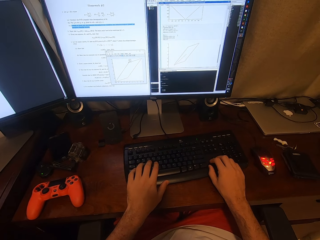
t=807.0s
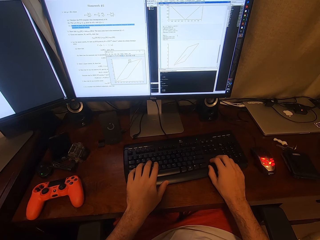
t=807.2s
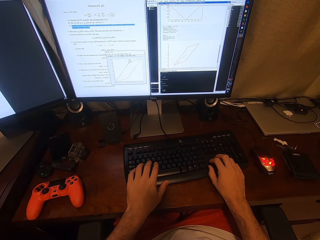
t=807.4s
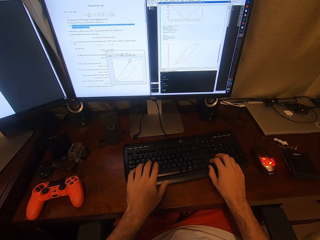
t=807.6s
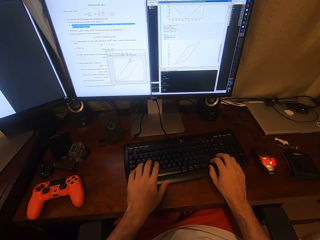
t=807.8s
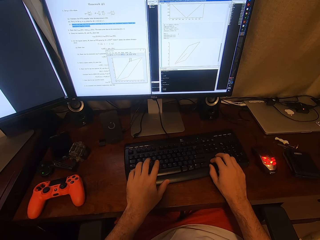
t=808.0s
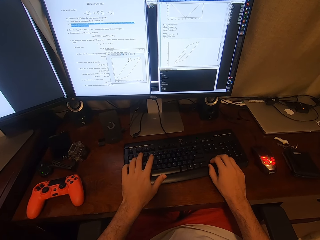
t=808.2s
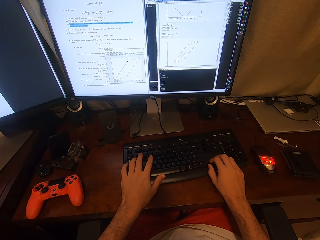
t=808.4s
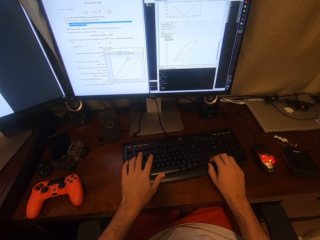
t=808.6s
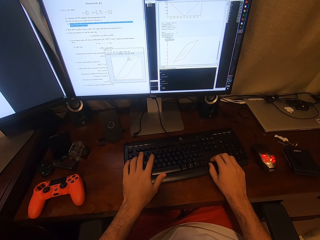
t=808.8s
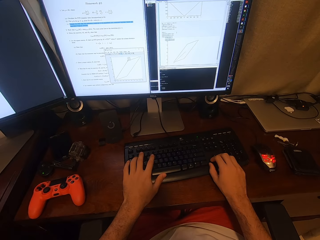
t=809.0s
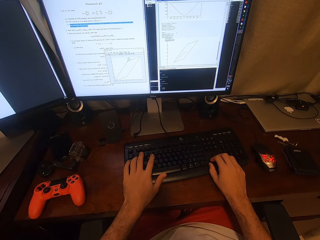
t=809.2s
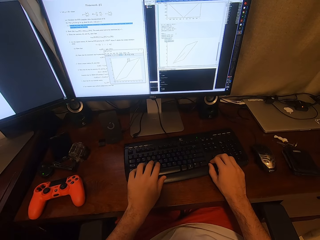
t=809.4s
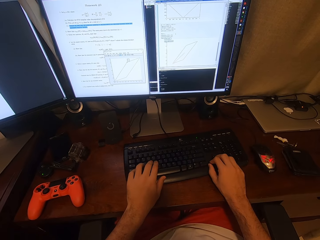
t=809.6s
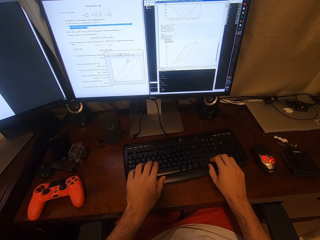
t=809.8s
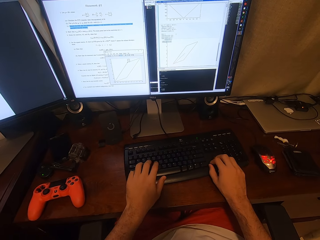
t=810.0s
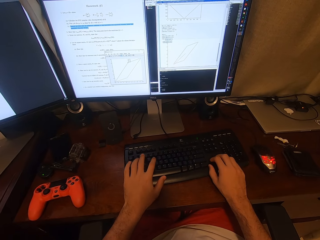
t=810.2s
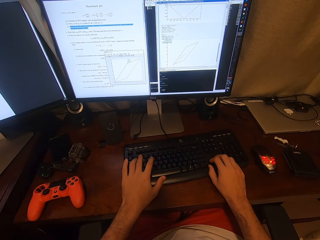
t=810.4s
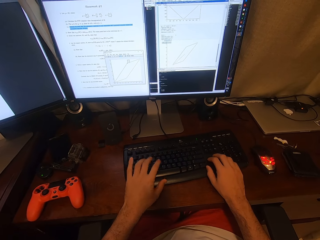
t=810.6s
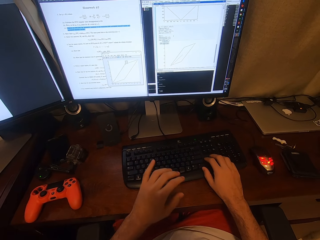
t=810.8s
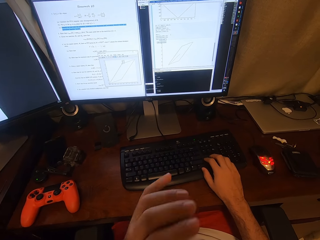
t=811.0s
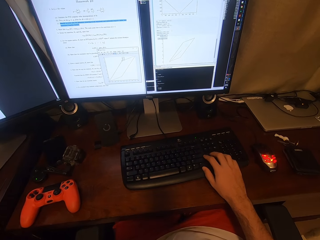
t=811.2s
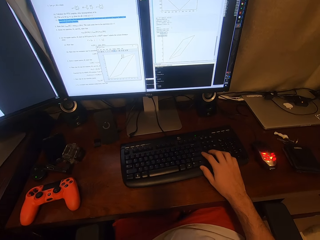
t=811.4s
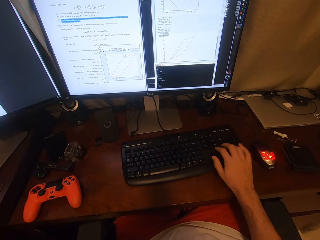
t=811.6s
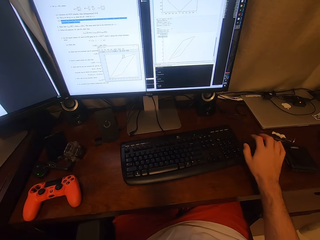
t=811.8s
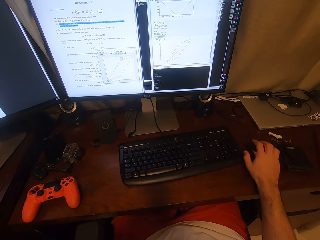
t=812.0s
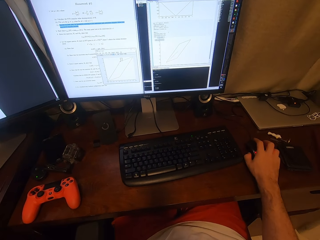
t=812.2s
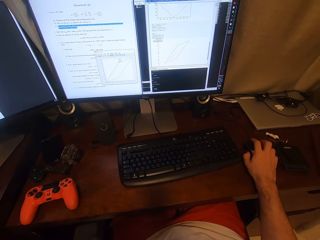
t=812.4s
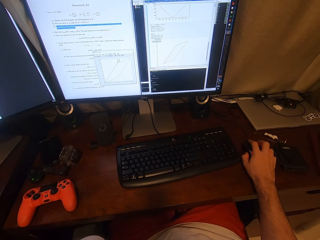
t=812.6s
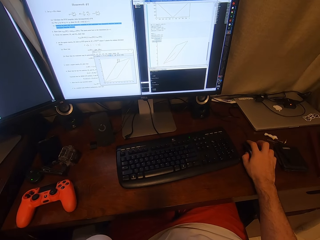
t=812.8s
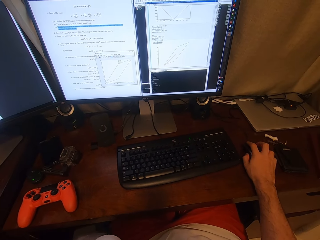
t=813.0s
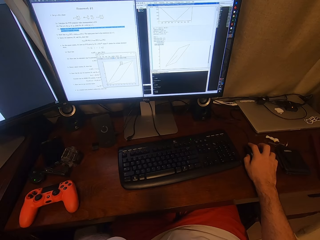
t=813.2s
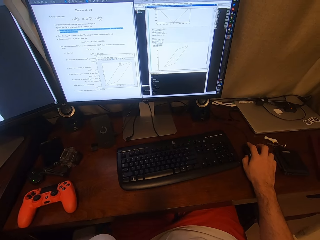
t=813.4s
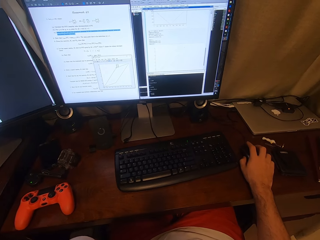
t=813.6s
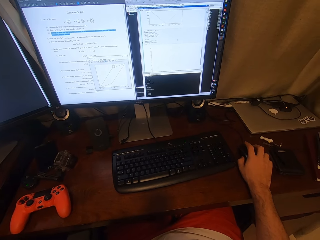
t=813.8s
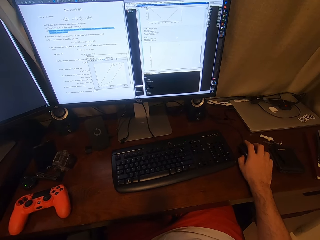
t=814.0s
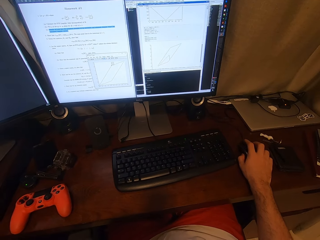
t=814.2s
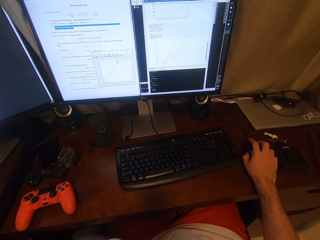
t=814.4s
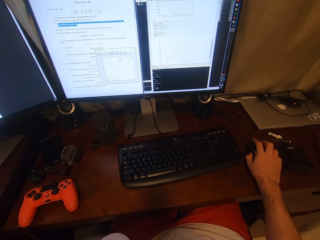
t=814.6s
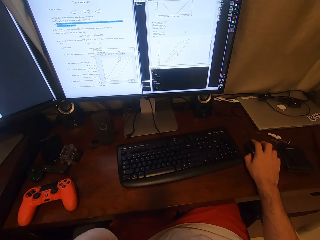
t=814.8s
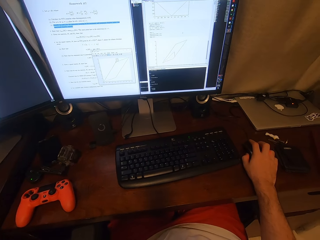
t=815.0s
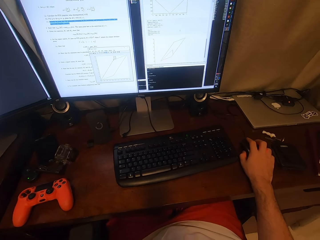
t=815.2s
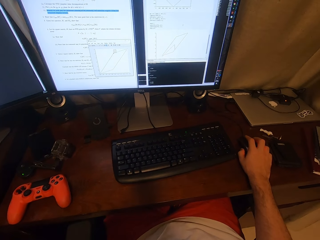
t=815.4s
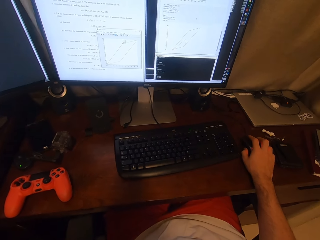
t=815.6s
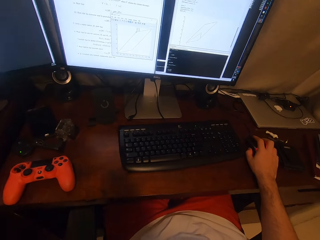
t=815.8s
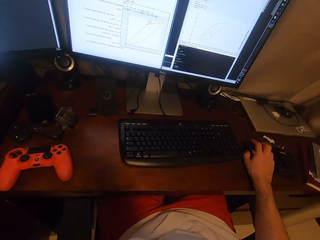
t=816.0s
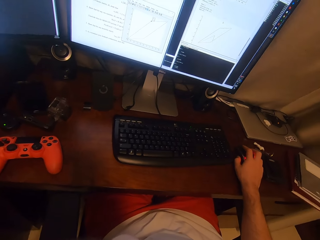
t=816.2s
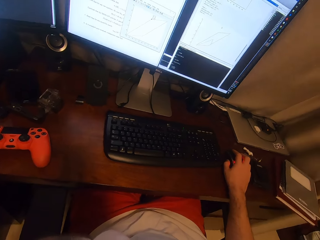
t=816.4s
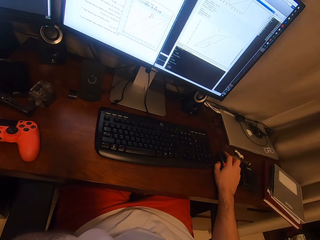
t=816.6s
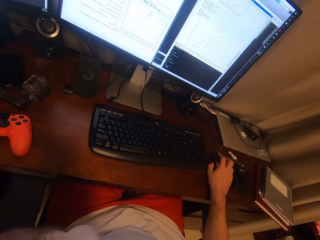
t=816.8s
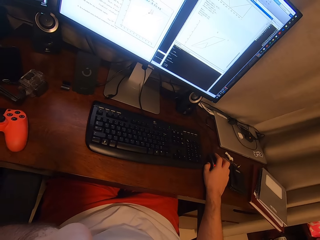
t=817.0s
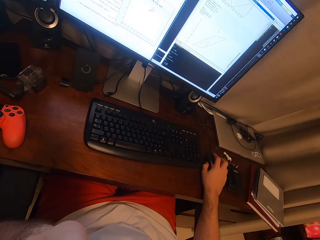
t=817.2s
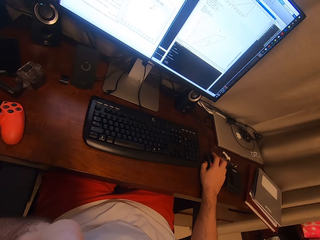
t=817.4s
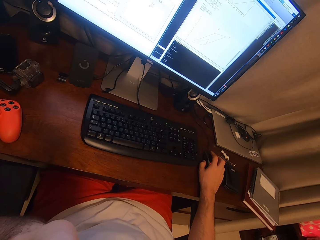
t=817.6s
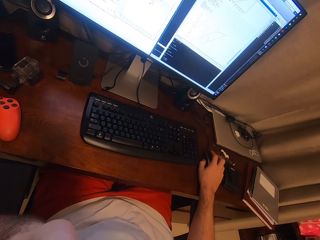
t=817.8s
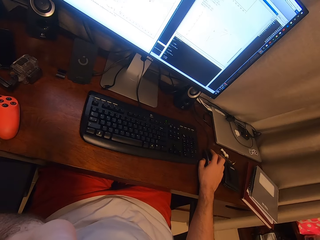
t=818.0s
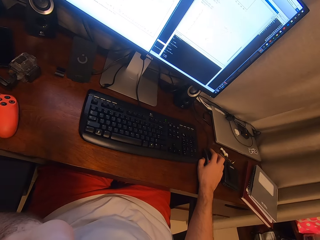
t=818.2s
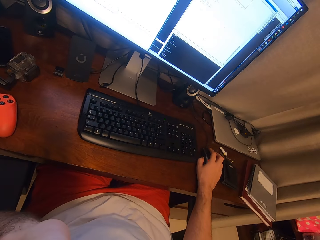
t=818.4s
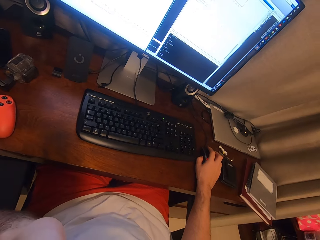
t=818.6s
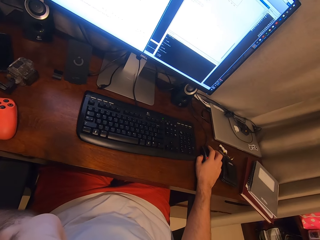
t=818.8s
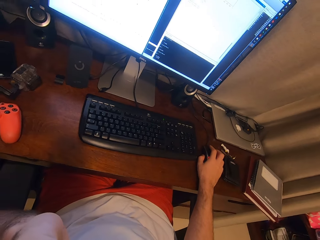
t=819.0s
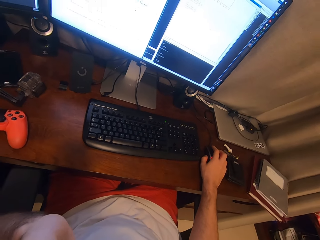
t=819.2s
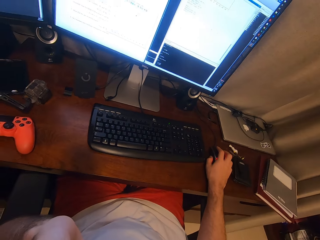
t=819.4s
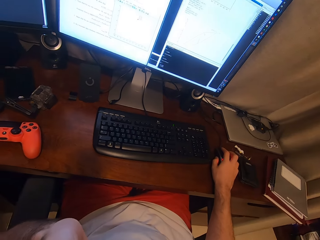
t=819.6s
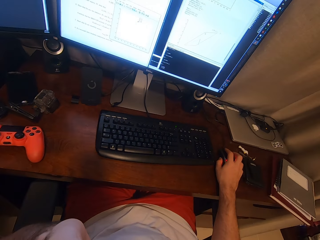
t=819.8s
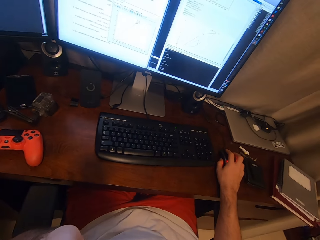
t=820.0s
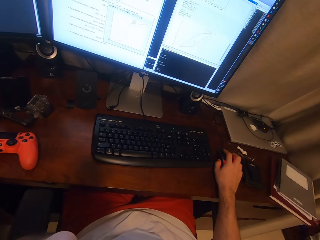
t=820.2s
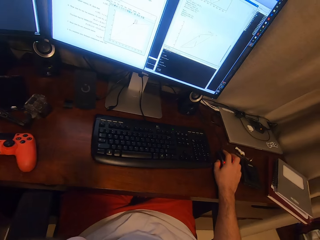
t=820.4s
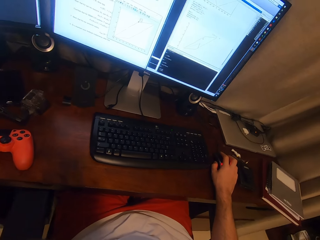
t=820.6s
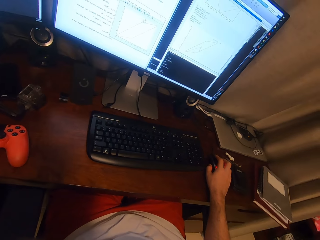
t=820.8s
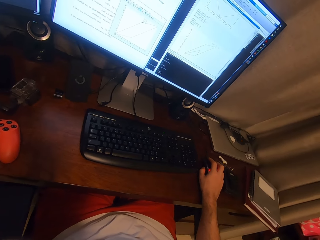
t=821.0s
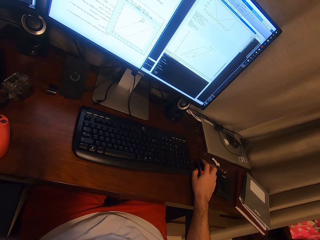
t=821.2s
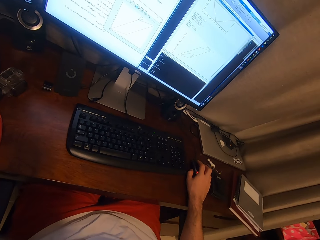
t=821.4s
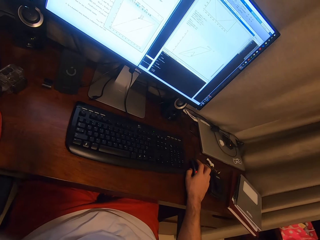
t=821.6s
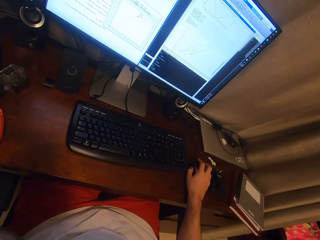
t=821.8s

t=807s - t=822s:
The camera wearer holds the mouse. They use the mouse. They look at the computer. They look at the monitor.

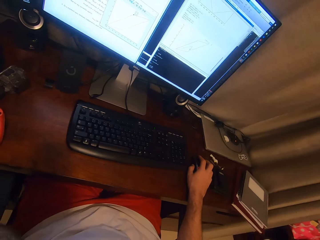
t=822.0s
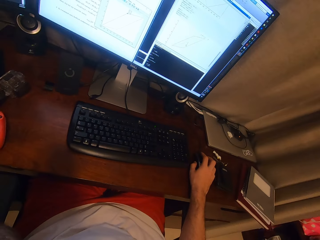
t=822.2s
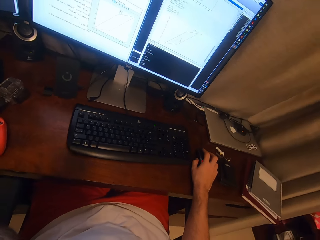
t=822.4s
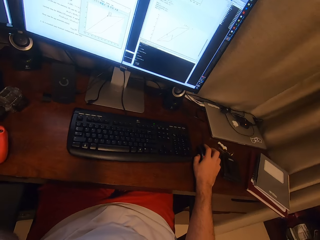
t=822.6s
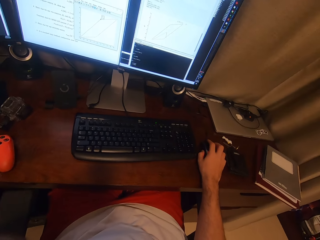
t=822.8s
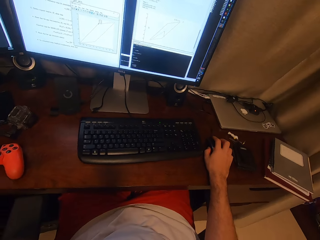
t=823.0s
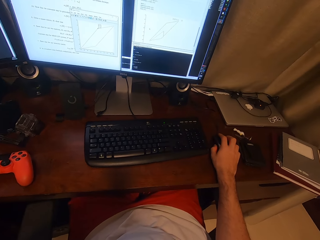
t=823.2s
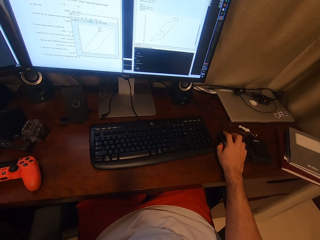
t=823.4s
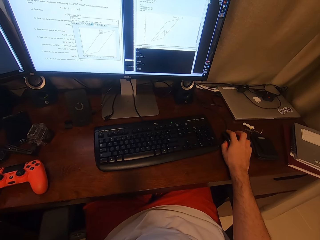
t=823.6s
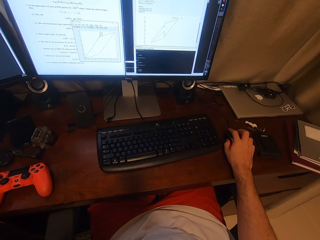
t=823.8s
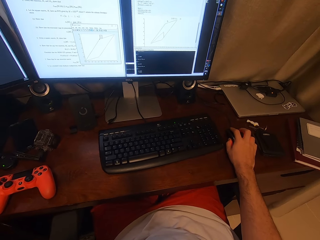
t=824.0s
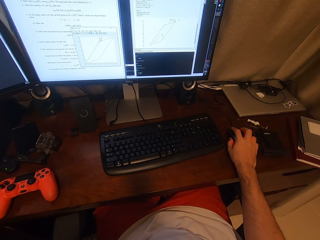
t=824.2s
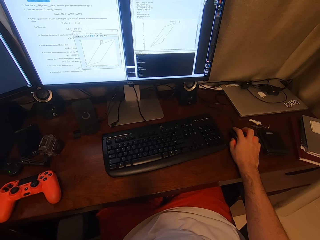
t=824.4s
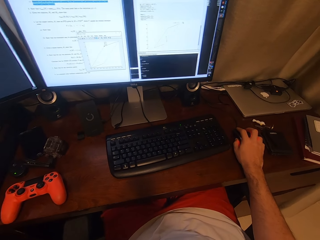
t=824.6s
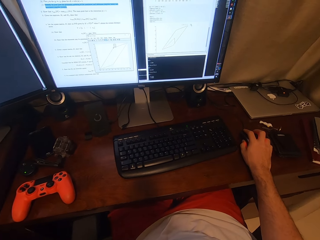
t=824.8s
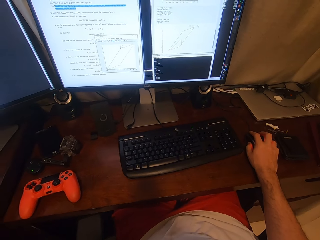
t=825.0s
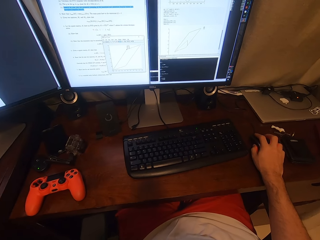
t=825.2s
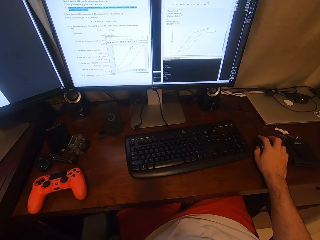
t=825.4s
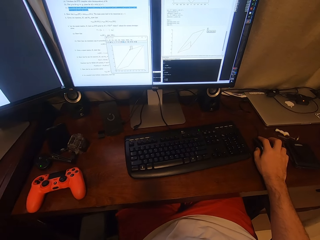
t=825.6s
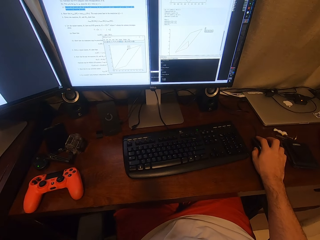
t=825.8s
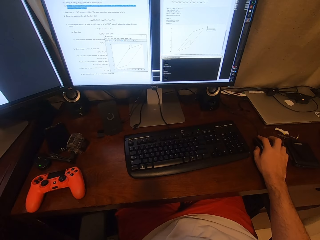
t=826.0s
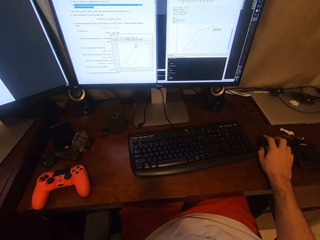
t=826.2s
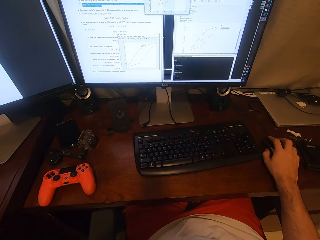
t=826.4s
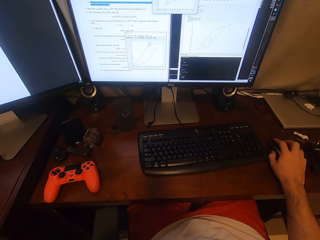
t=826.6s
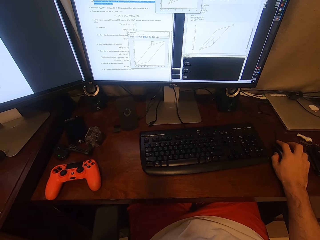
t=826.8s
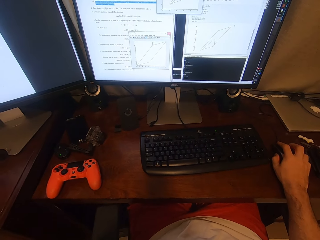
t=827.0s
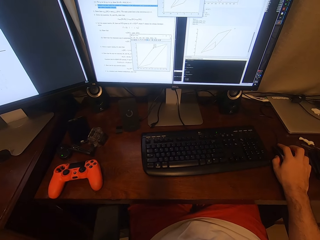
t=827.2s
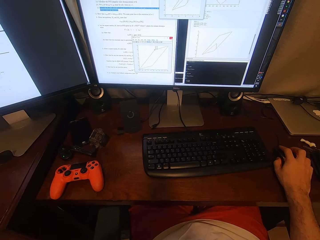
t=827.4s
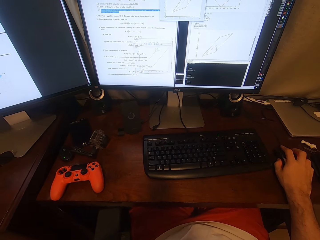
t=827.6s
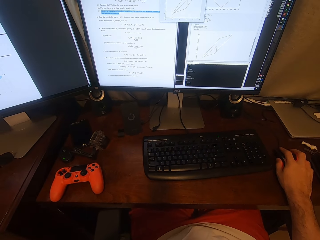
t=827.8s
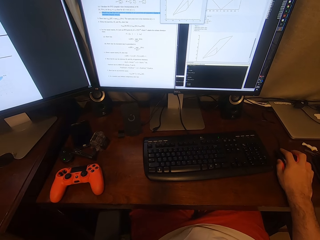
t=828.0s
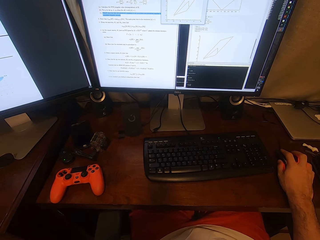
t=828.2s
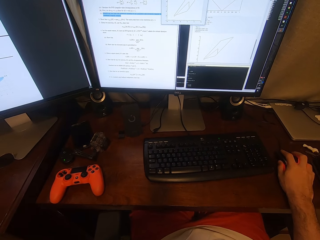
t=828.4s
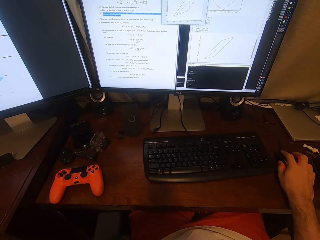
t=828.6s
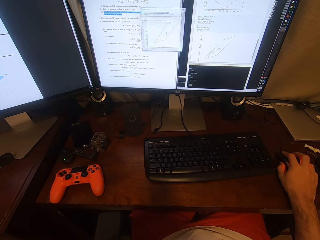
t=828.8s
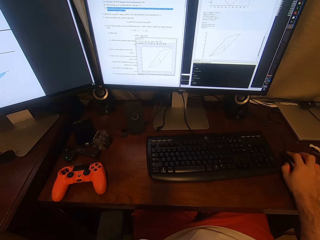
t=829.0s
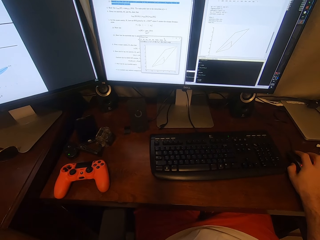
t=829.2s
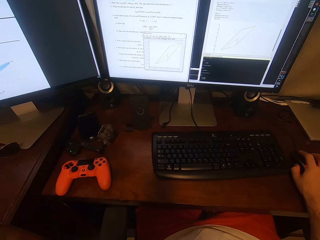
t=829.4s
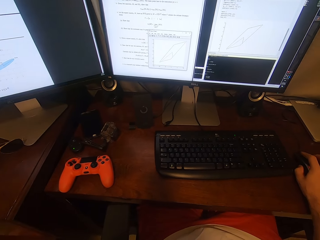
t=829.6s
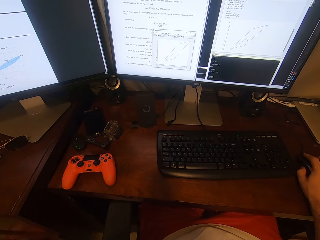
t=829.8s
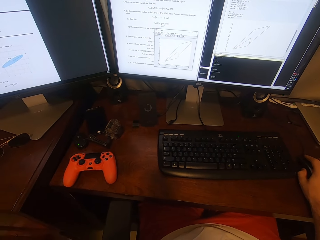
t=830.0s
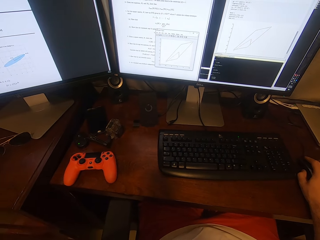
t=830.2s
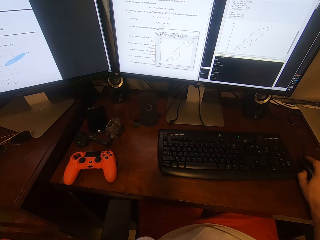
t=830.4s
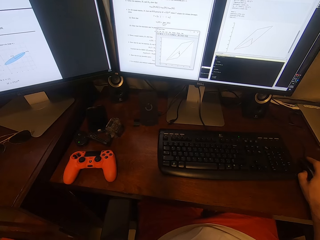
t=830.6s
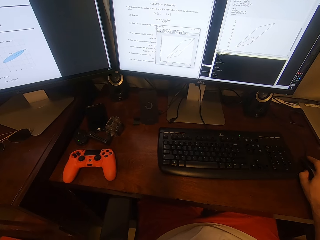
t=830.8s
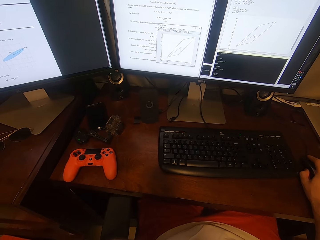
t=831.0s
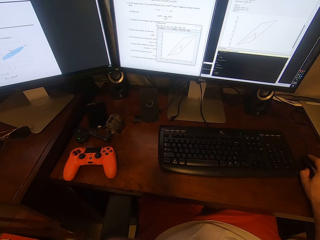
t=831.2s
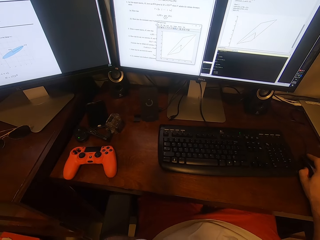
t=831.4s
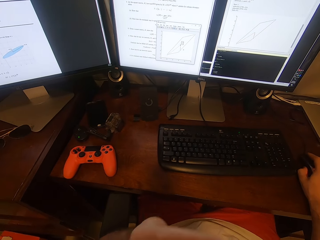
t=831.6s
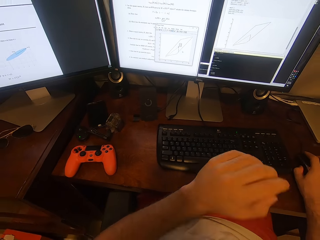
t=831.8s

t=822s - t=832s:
The camera wearer operates a computer with a mouse.
